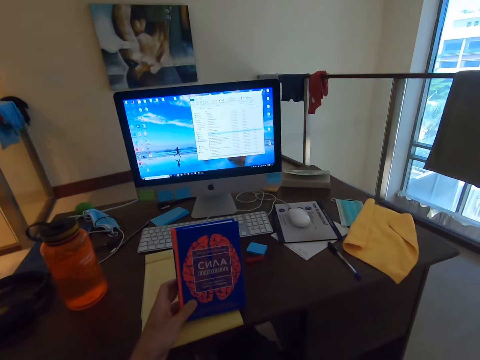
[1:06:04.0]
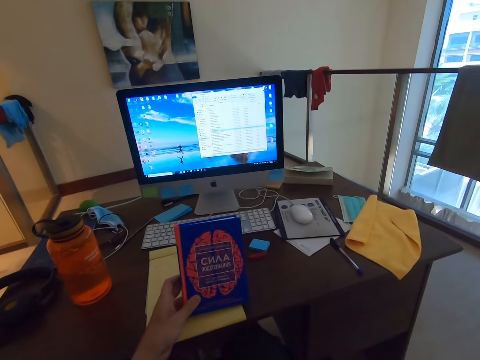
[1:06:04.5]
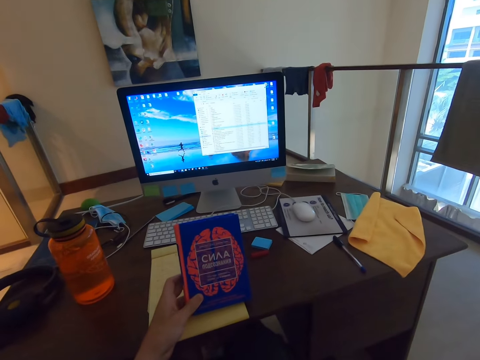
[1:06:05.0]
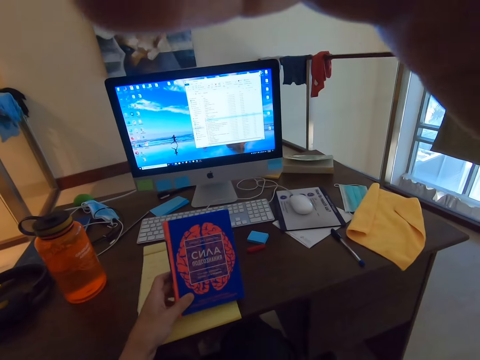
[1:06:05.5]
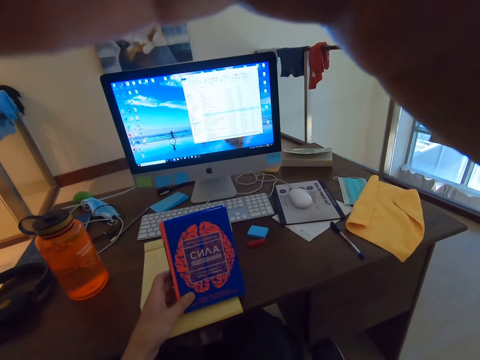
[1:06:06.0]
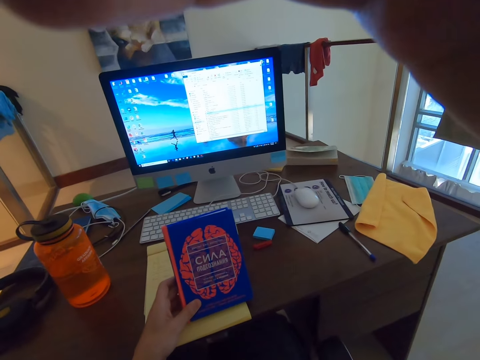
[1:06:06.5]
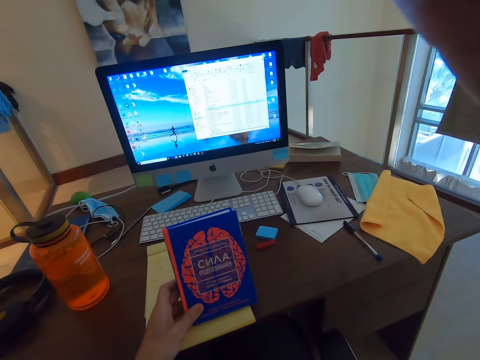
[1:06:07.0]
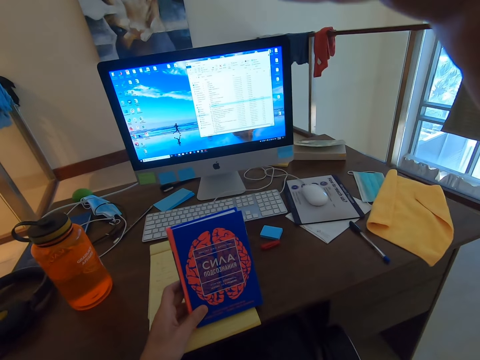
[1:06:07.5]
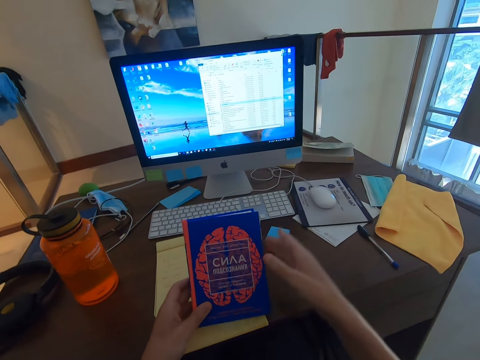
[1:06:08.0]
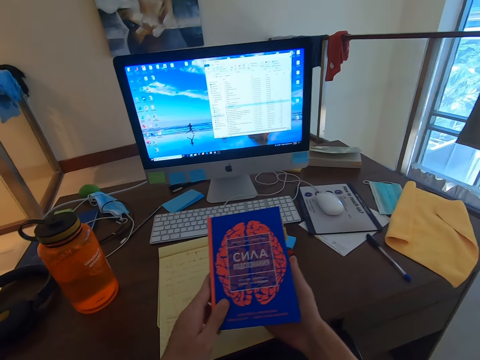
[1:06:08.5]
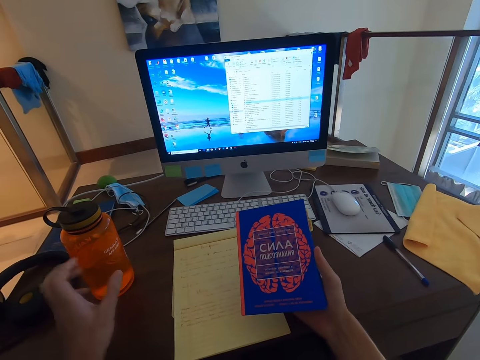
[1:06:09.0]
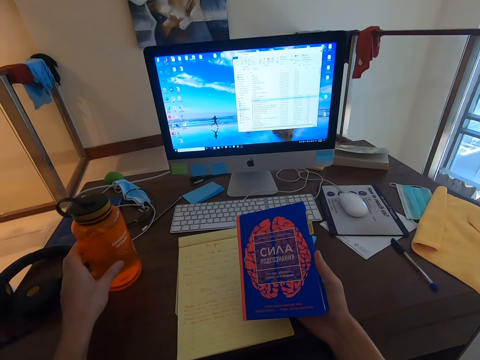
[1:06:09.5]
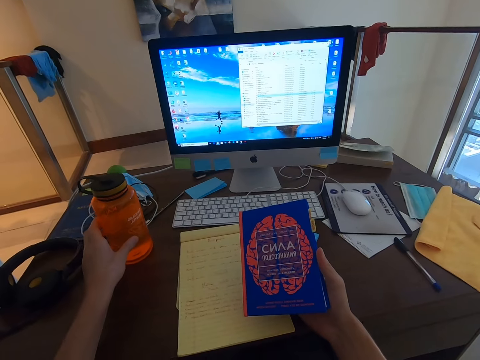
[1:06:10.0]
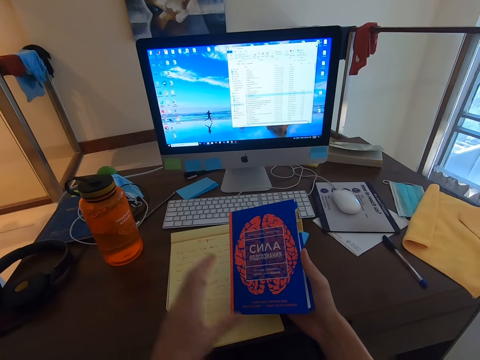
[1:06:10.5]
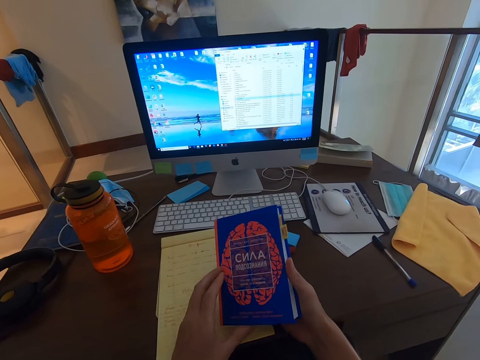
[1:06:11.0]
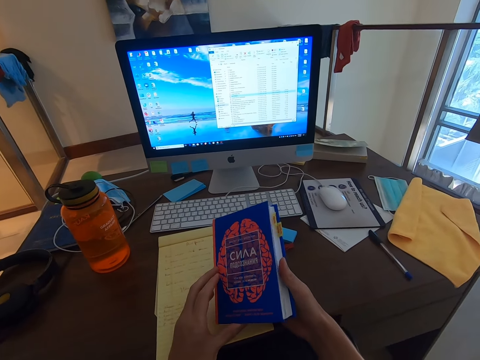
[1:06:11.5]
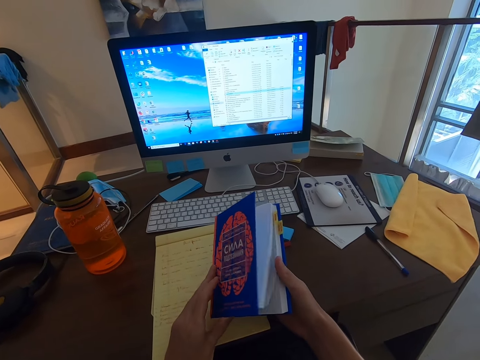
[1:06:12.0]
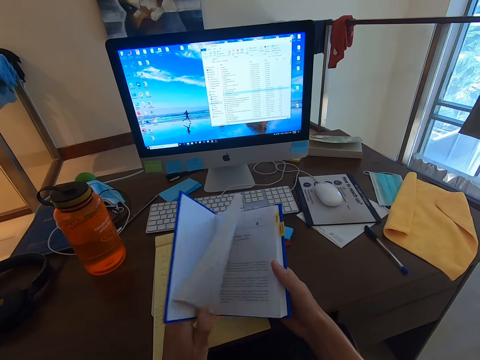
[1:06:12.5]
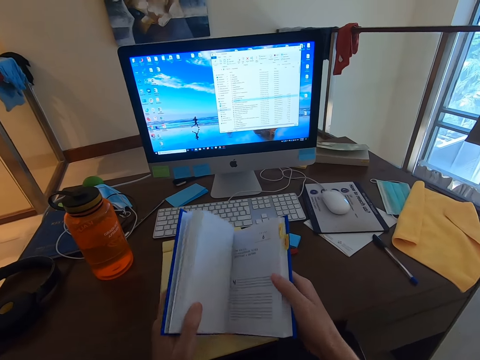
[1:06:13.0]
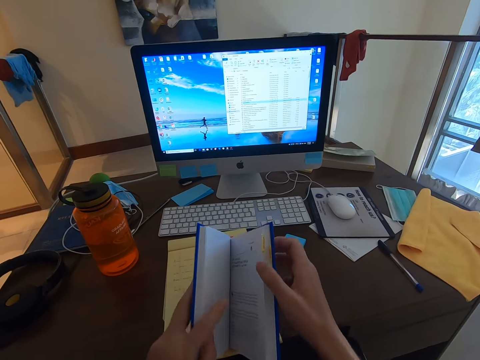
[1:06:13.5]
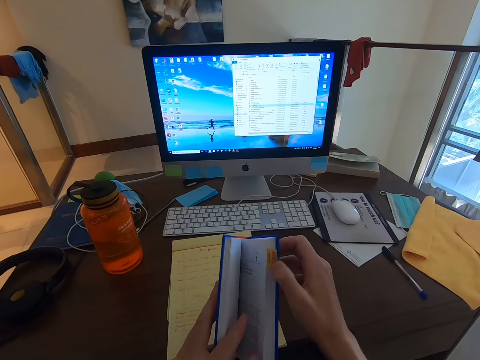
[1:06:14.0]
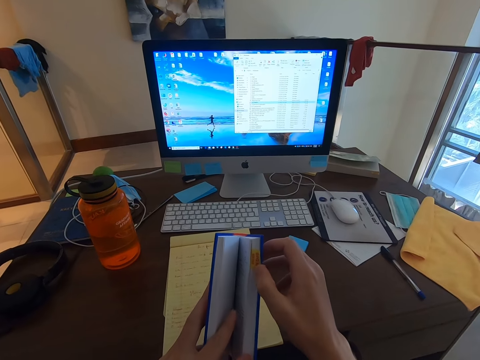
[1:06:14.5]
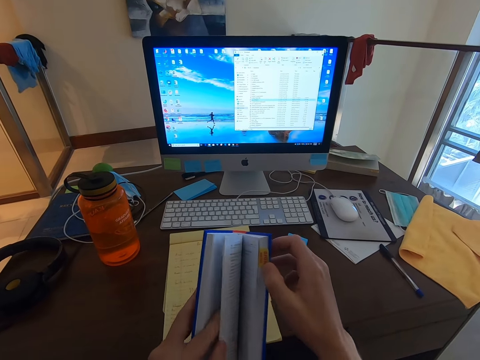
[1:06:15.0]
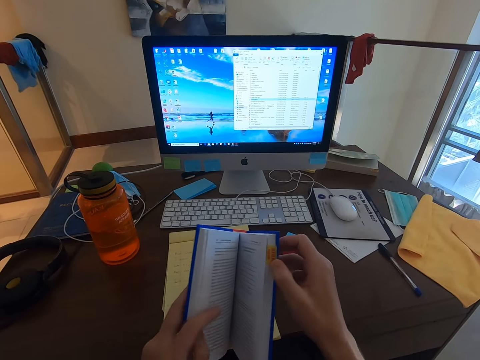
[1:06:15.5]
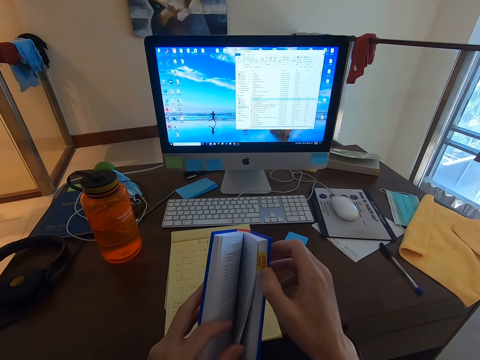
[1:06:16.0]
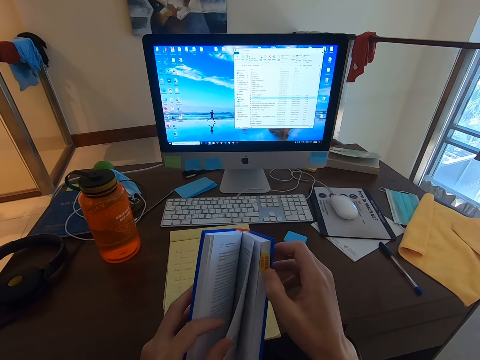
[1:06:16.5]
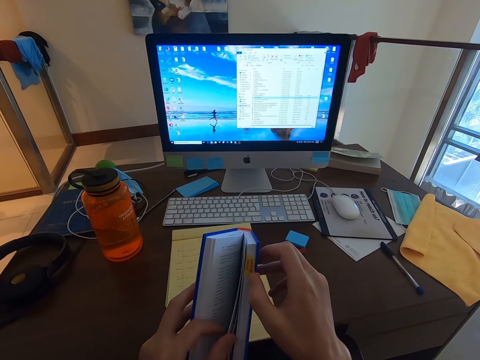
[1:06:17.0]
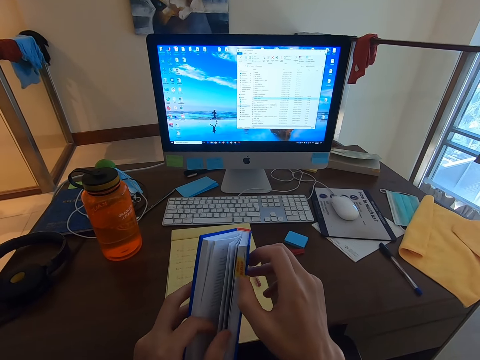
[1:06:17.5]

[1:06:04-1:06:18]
The camera wearer moves a bottle of water on the table a bit. They open the book. They open the pages.

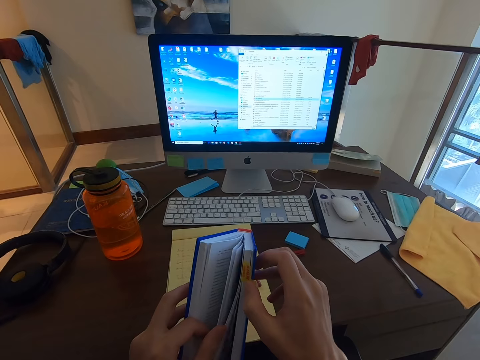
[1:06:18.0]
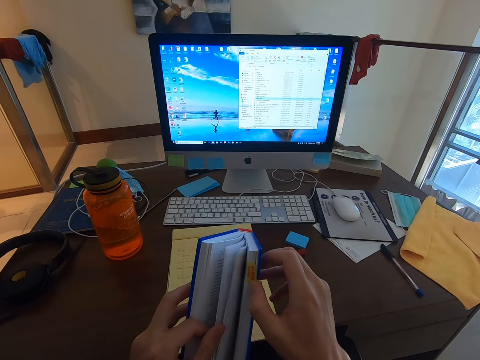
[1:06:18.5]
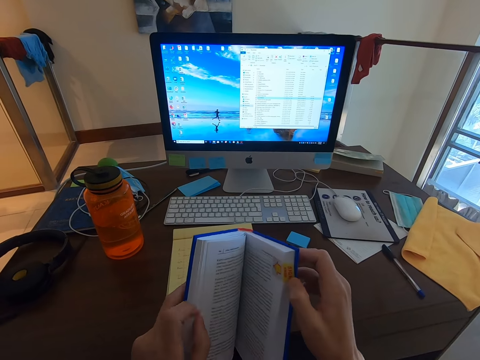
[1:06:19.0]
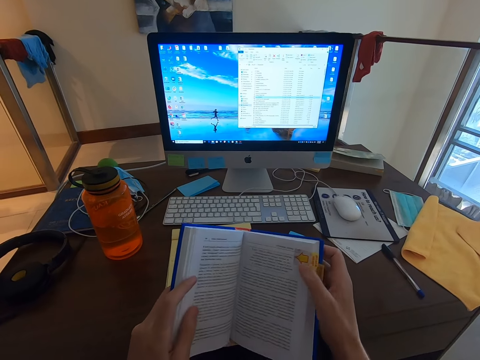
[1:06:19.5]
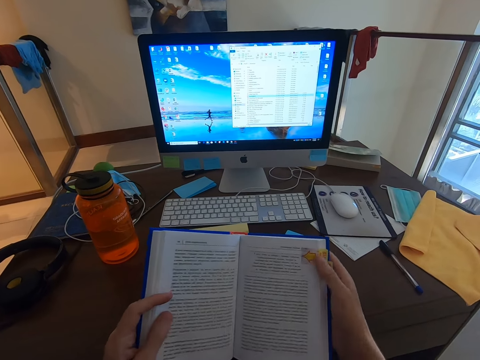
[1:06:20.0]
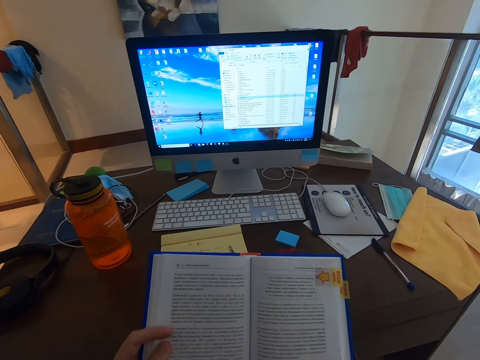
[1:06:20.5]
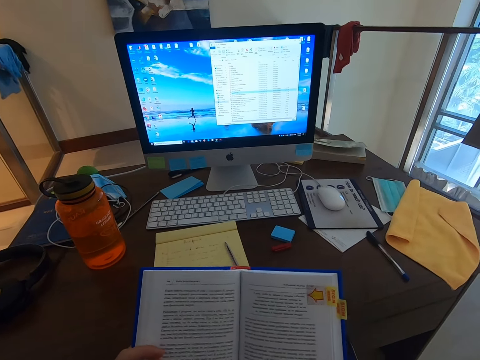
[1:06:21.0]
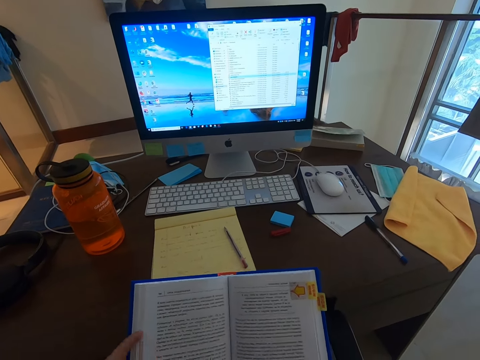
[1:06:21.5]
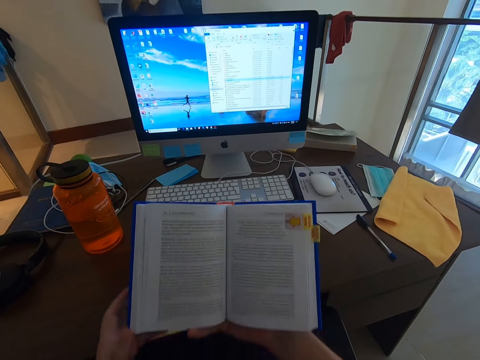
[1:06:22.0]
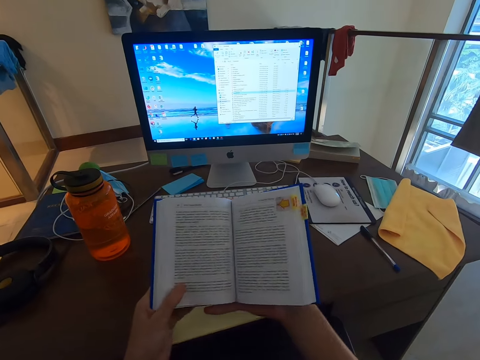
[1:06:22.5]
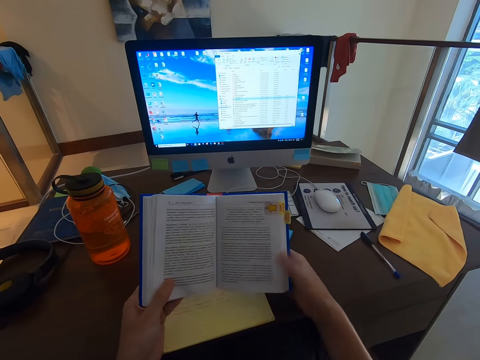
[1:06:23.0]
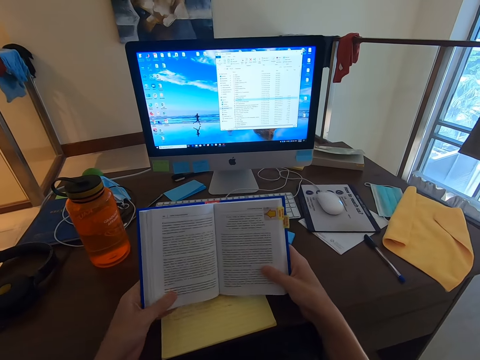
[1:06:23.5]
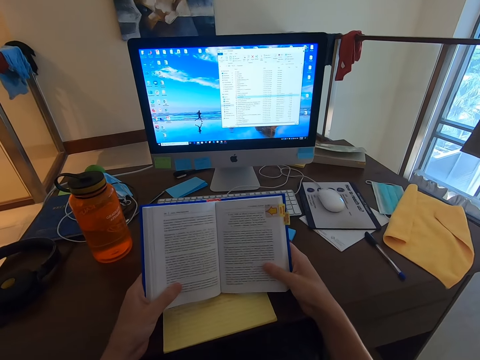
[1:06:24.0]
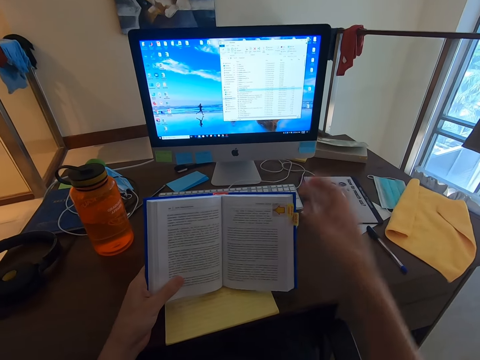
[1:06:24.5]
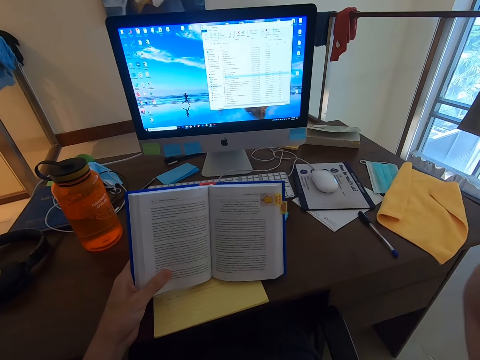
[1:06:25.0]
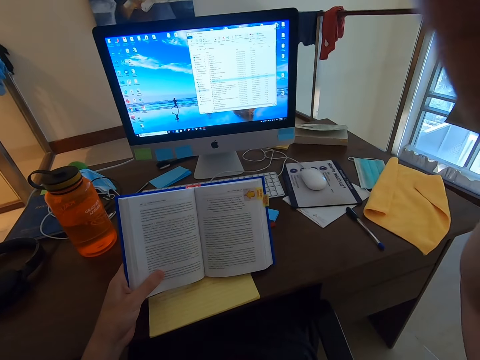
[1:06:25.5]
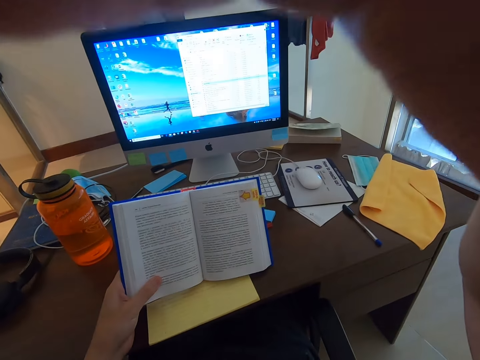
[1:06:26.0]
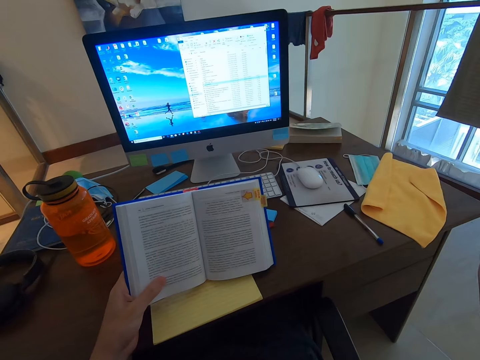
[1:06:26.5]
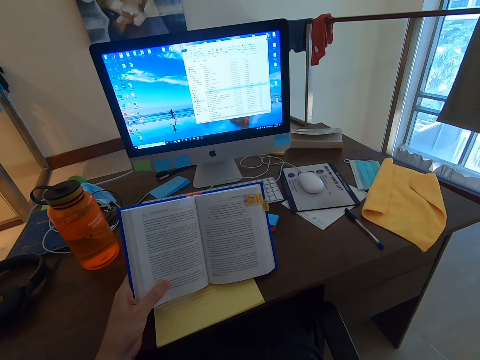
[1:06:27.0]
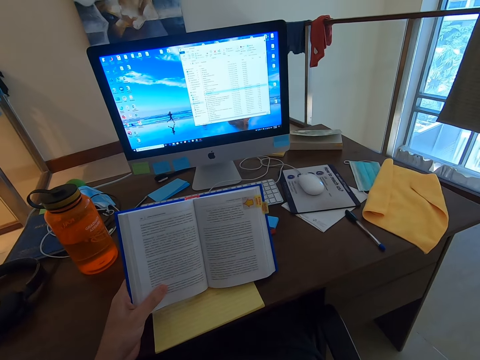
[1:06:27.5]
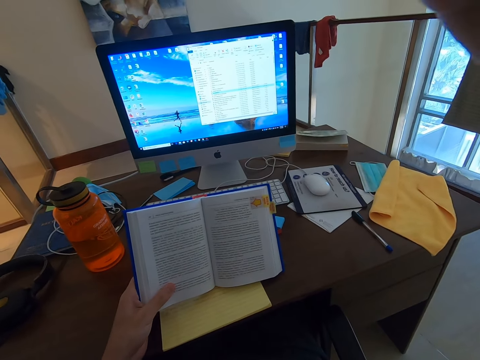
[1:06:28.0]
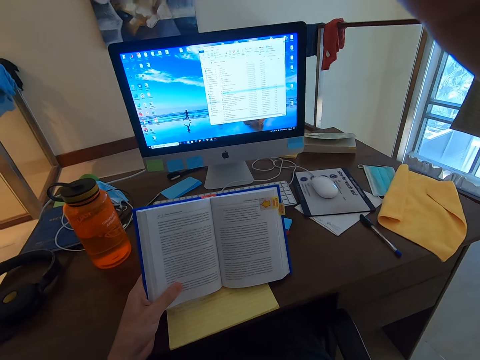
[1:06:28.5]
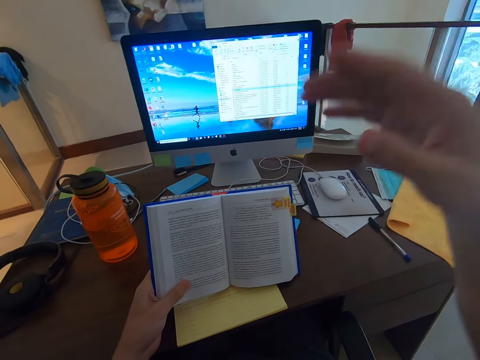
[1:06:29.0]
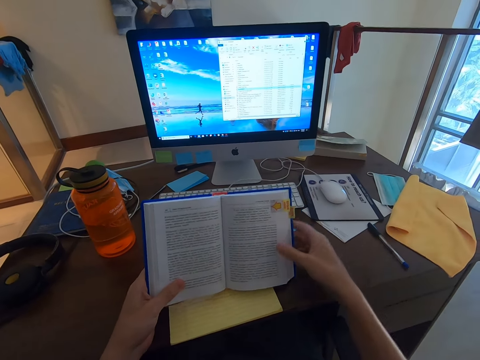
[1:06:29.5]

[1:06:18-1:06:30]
The camera wearer reads through the book. They adjust the camera.
